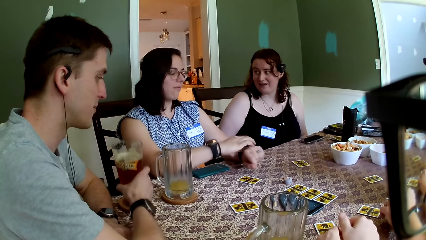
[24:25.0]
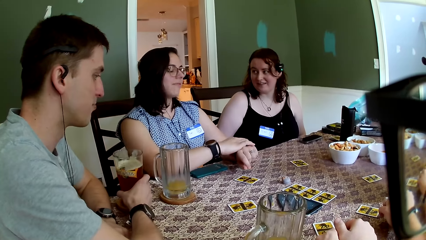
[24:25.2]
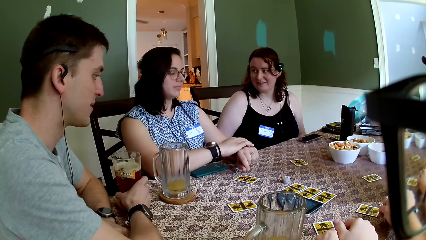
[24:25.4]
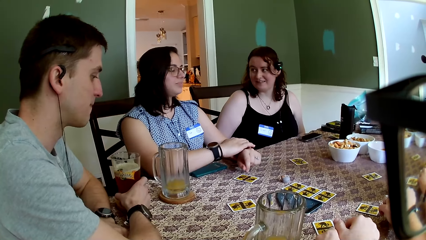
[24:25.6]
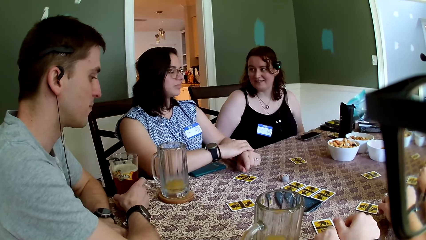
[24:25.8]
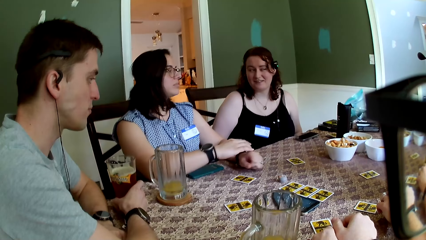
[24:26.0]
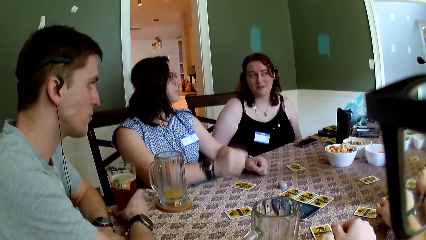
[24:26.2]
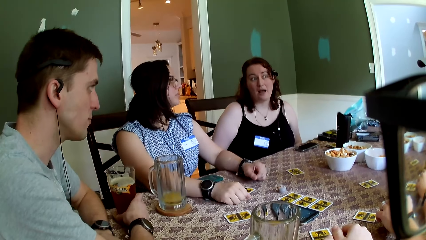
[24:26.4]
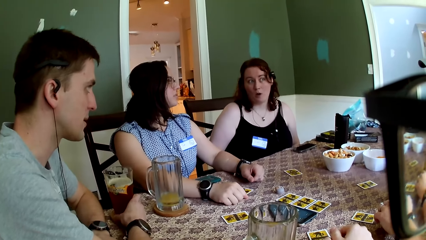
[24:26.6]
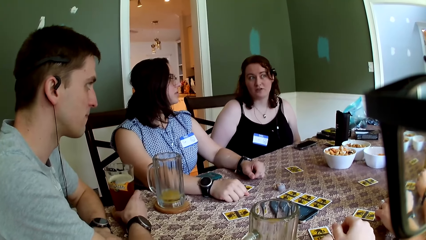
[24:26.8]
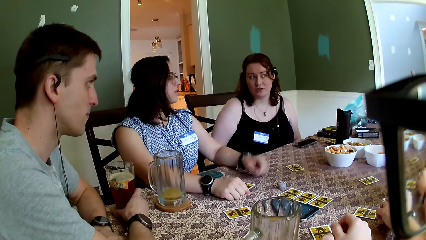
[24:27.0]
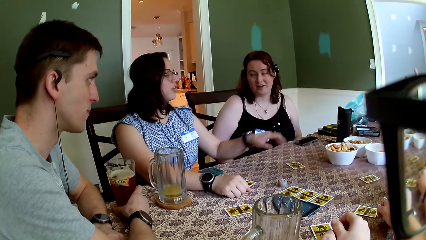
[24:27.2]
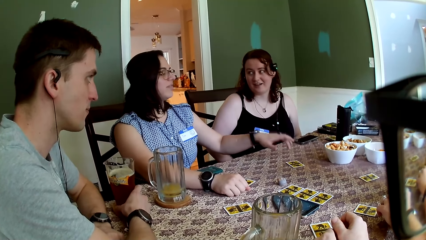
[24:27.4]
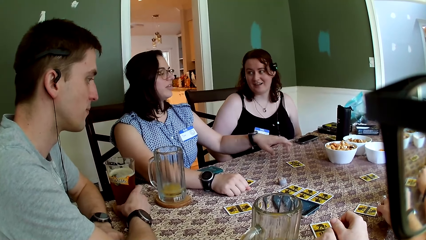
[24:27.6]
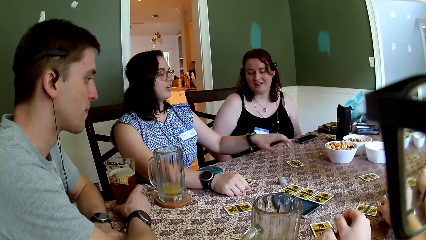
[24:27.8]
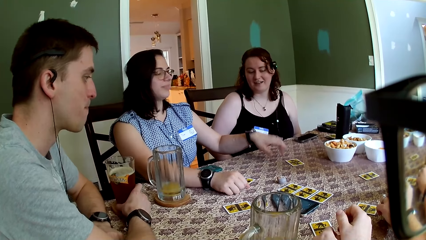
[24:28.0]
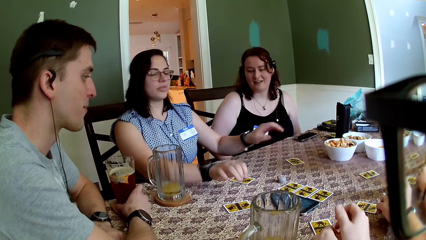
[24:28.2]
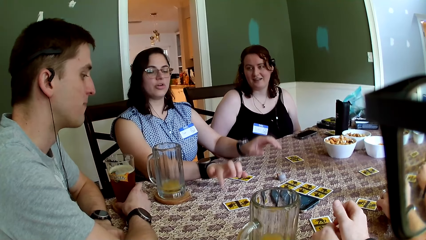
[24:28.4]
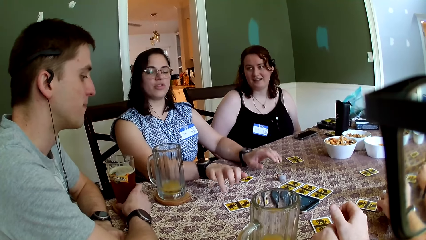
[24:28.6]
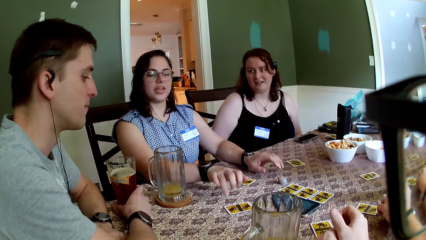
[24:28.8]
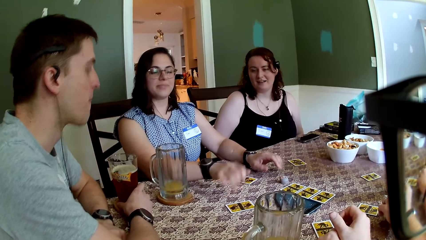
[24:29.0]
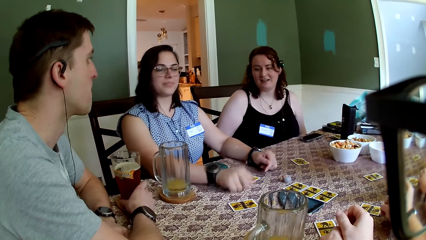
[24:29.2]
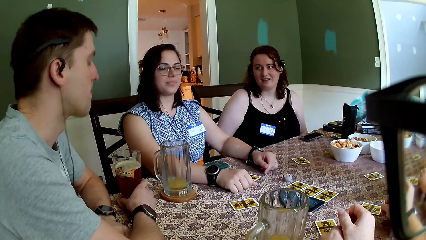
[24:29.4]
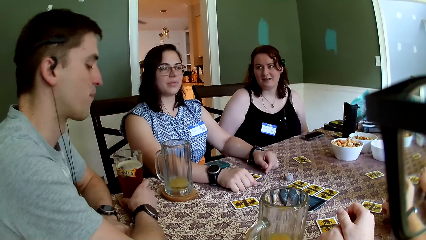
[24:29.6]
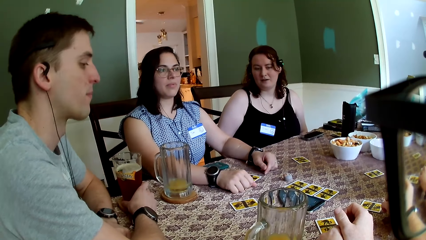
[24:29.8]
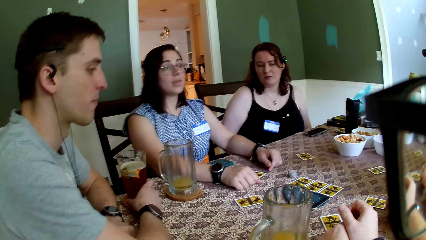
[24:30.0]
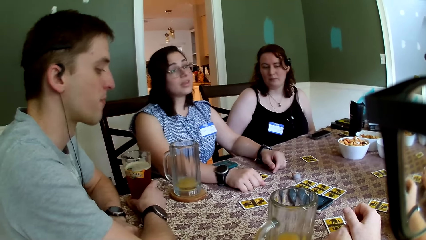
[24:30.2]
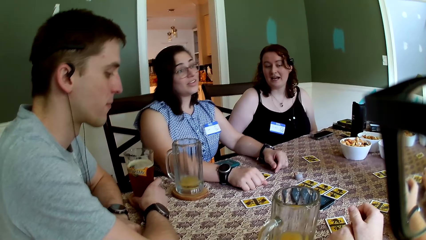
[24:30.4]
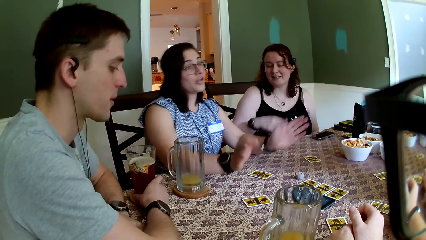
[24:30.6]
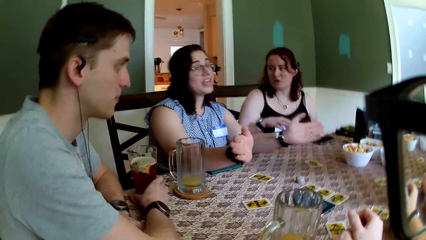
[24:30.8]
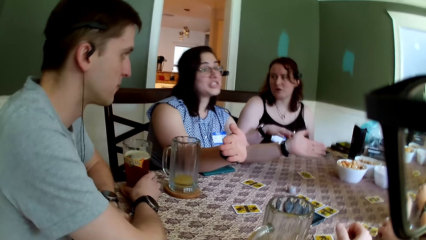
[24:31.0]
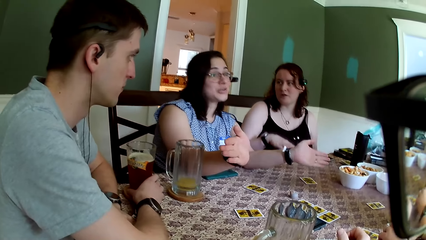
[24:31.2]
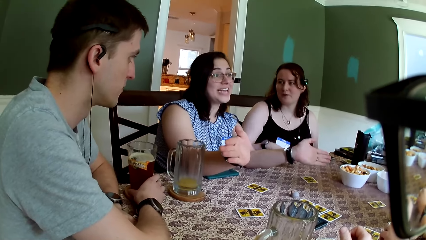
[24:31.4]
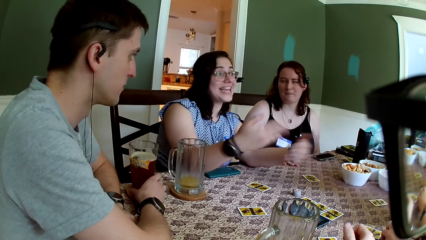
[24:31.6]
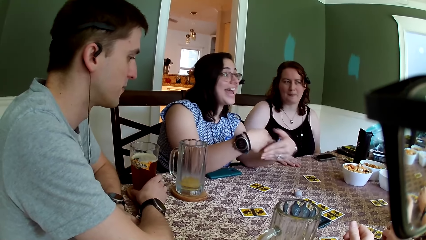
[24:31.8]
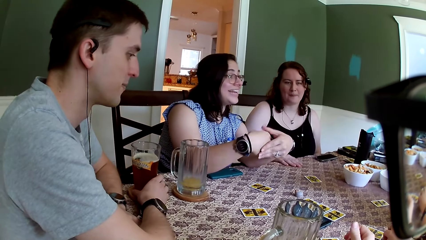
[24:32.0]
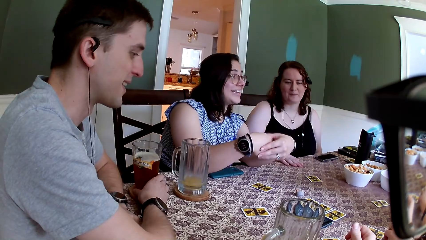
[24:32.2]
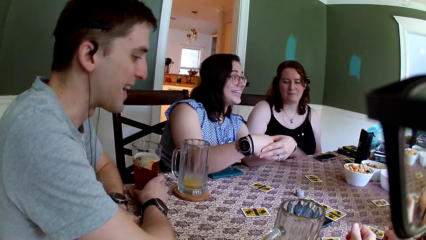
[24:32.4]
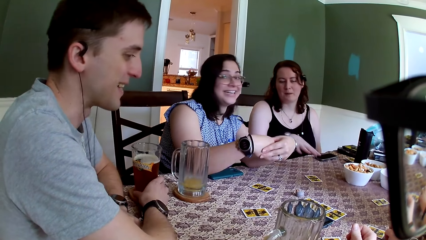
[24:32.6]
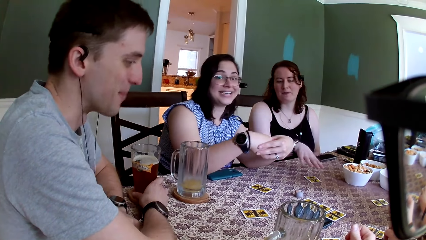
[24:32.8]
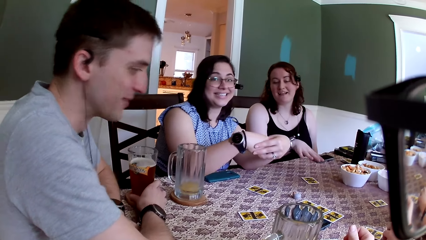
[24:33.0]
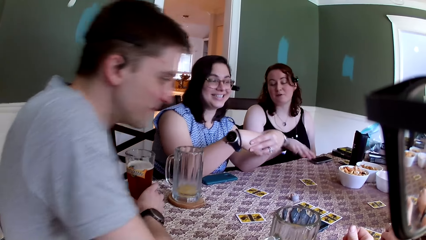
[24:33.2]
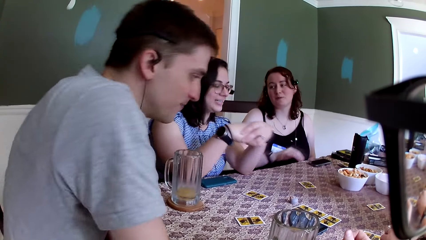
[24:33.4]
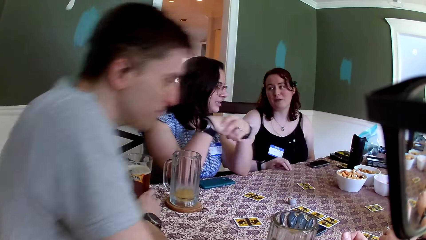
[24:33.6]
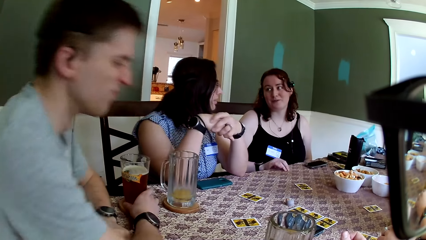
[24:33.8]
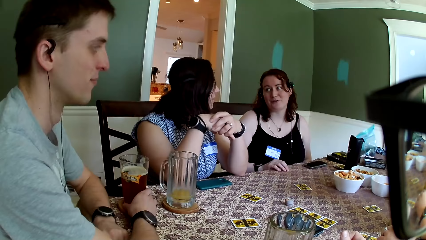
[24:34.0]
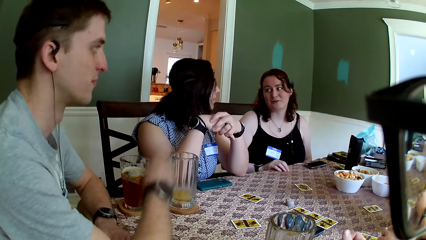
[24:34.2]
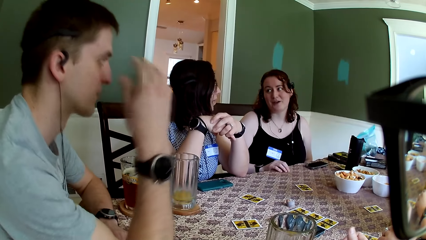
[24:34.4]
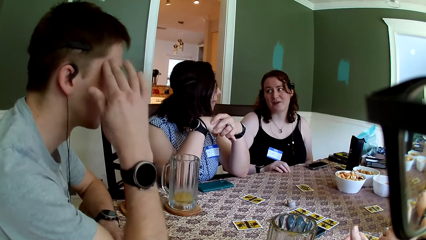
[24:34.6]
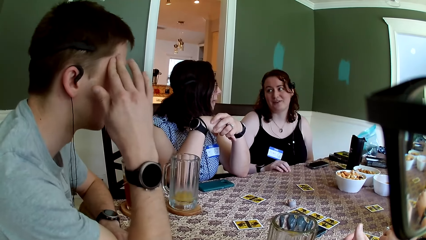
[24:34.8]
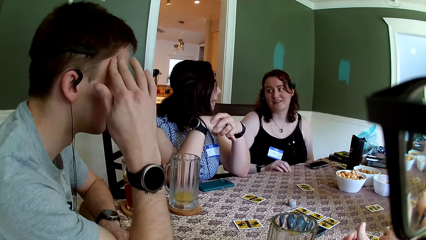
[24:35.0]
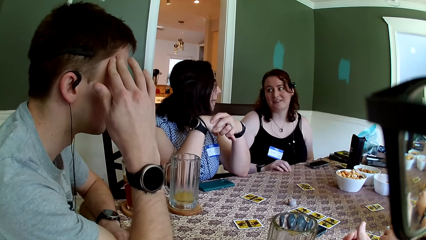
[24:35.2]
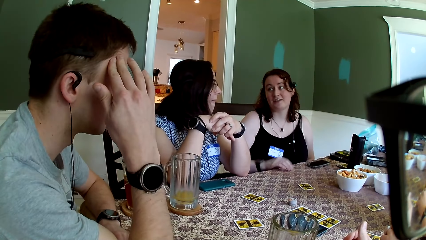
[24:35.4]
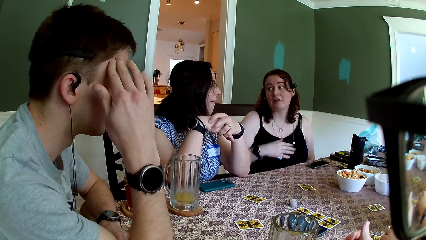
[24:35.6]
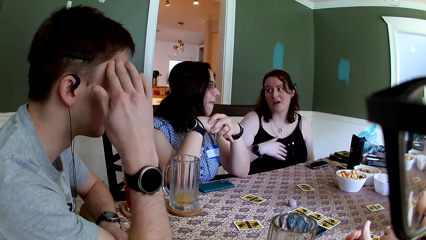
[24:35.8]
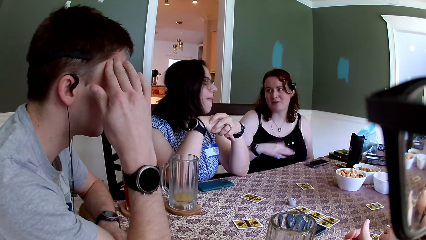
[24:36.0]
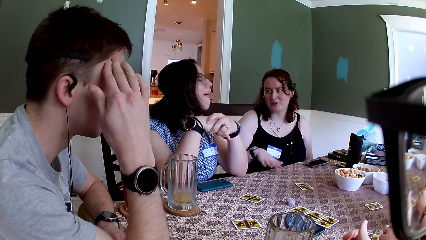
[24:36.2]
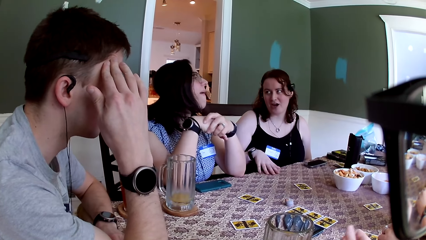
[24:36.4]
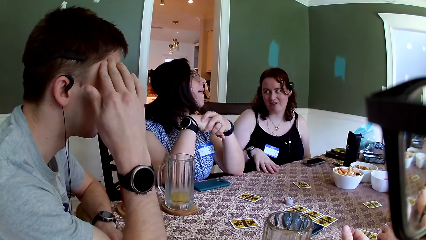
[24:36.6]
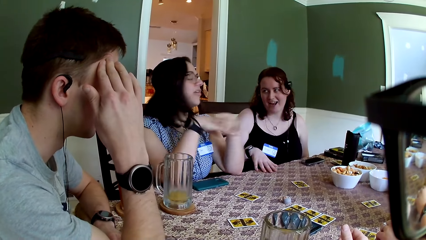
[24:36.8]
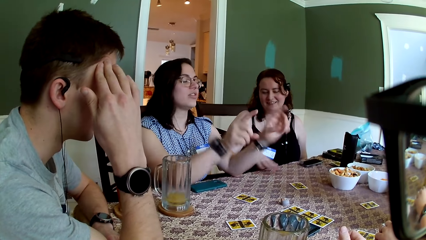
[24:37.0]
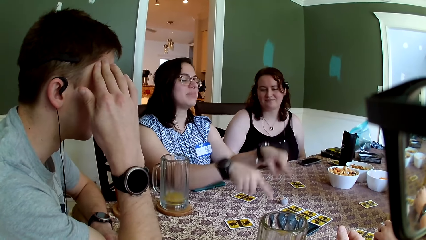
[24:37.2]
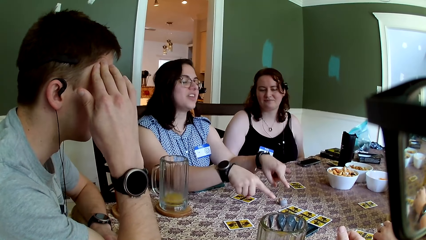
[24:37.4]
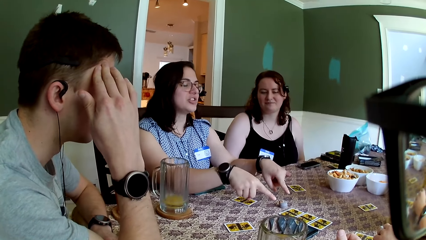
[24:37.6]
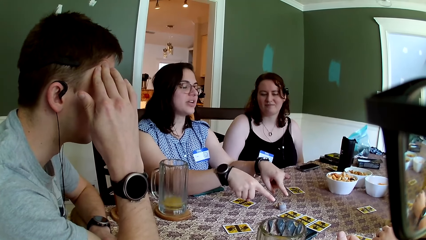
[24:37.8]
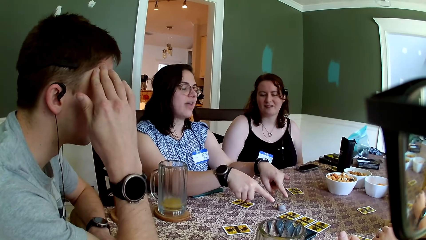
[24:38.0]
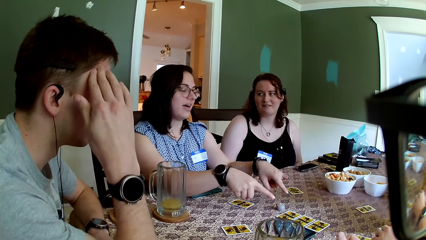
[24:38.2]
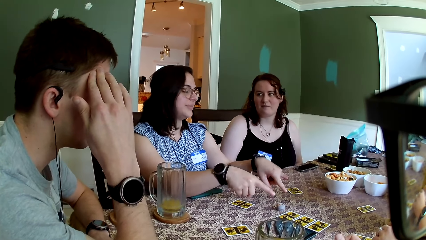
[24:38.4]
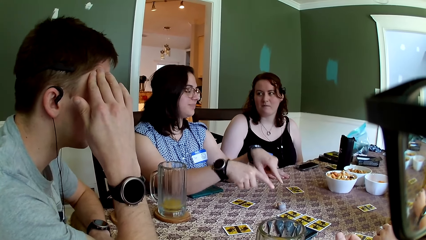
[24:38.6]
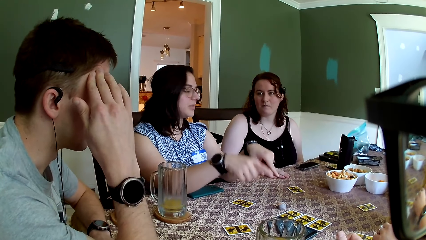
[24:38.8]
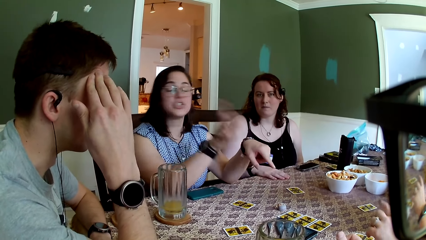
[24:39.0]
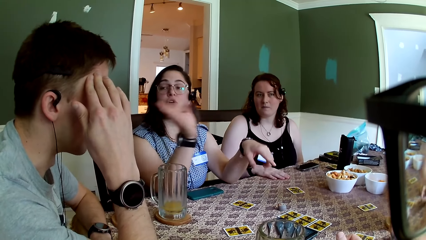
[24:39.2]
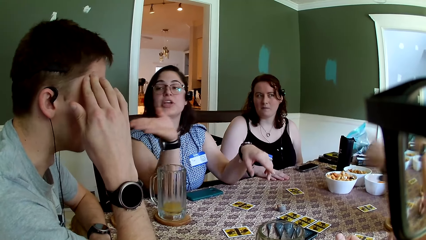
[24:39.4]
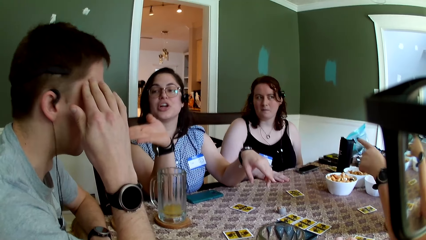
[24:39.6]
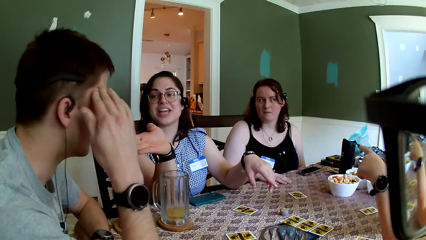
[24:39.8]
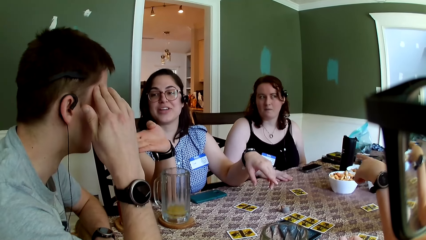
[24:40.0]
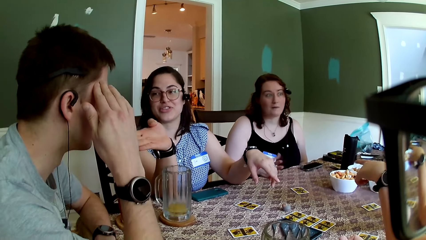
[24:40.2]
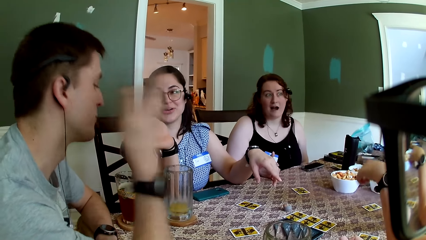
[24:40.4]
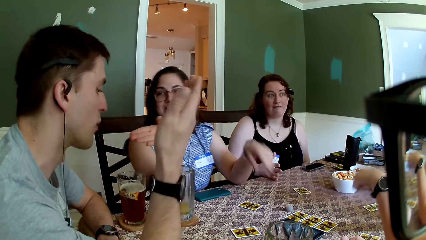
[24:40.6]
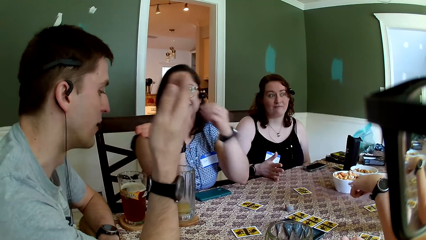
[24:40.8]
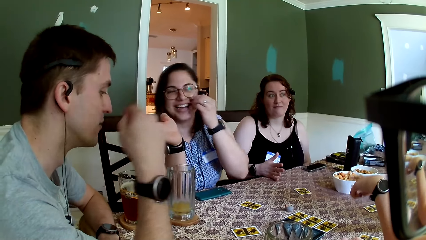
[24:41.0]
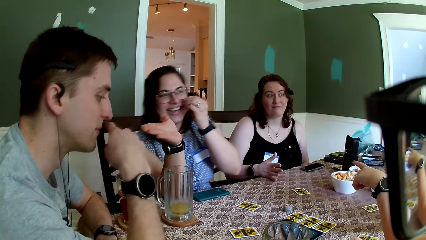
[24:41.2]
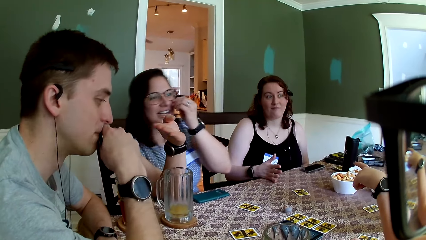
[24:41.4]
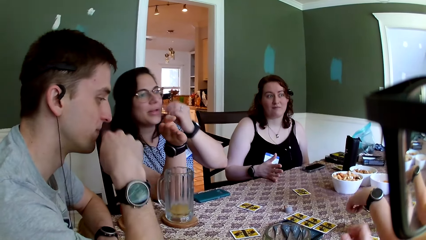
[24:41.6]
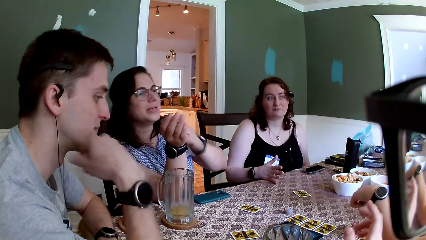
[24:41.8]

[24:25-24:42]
A woman adjusts the wristwatch on her left wrist with her right hand. A man places the glass cup of juice in his right hand on its coaster on the table. A person interacts with a second person. A third person communicates with the first person. The woman converses with another man and another woman. The first man nods the head. The third person communicates with the second person. A third woman converses with the first woman. The third person communicates with the first person. The first man touches the head. The other man converses with the first woman. The third person communicates with the first man.
